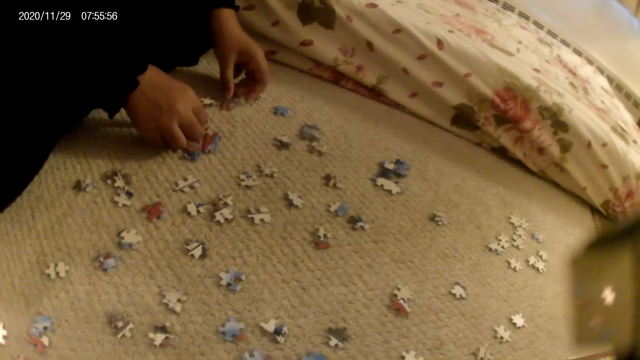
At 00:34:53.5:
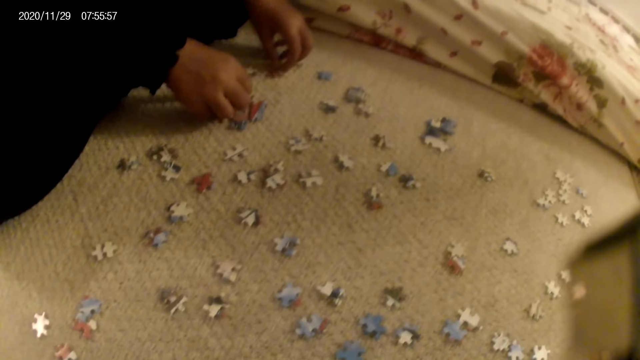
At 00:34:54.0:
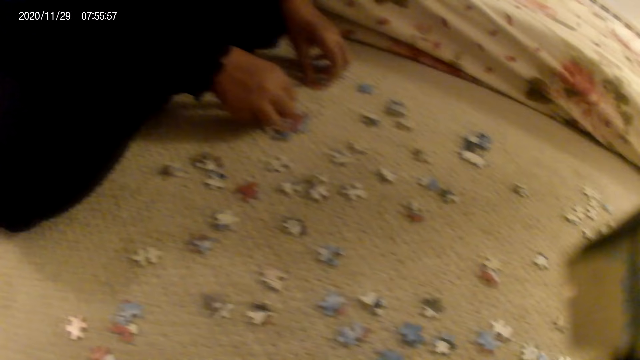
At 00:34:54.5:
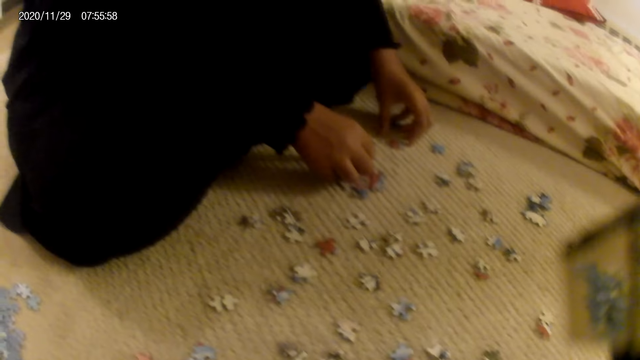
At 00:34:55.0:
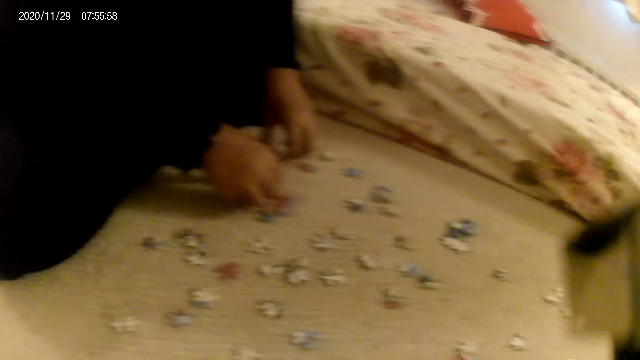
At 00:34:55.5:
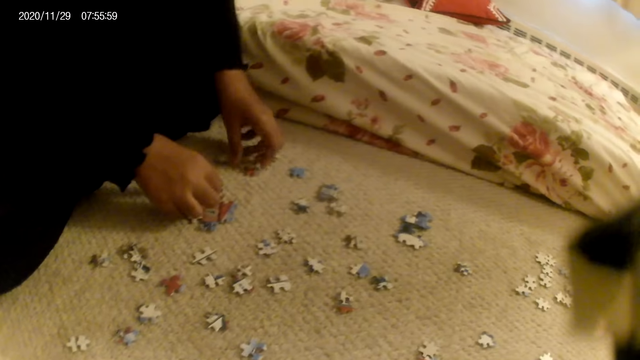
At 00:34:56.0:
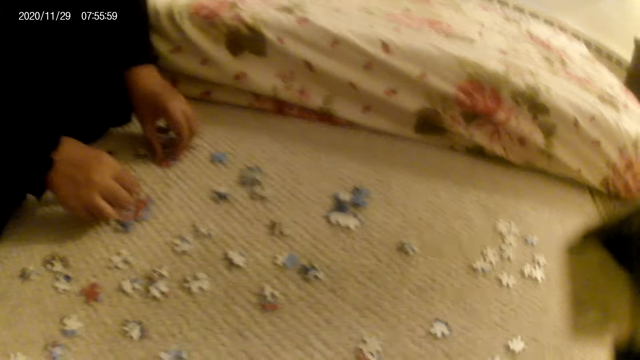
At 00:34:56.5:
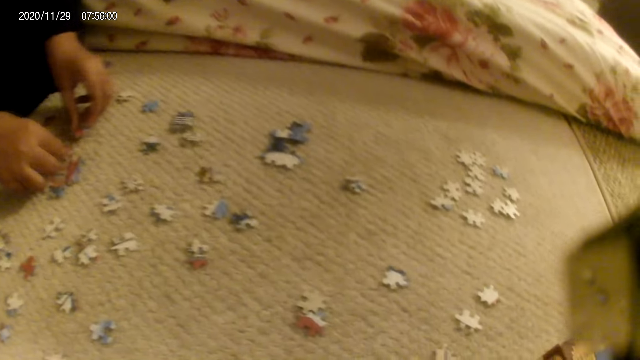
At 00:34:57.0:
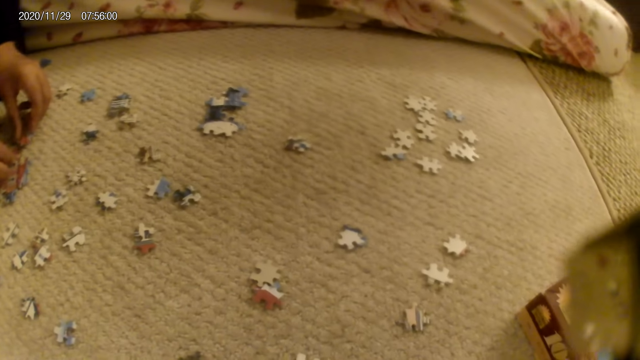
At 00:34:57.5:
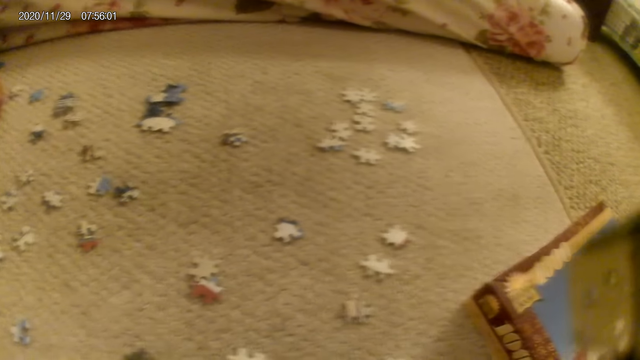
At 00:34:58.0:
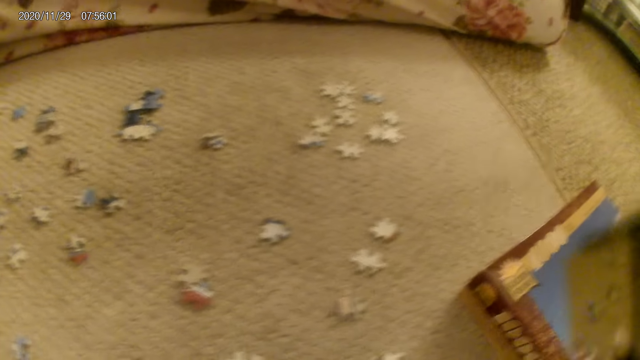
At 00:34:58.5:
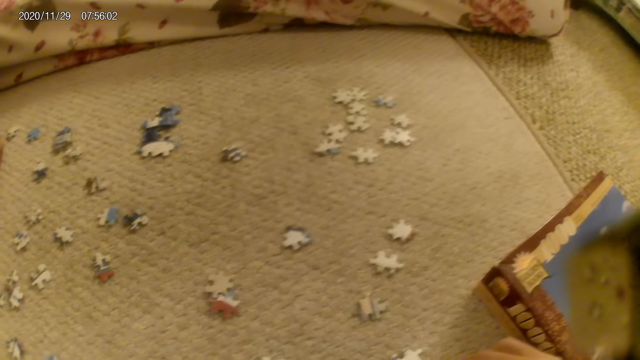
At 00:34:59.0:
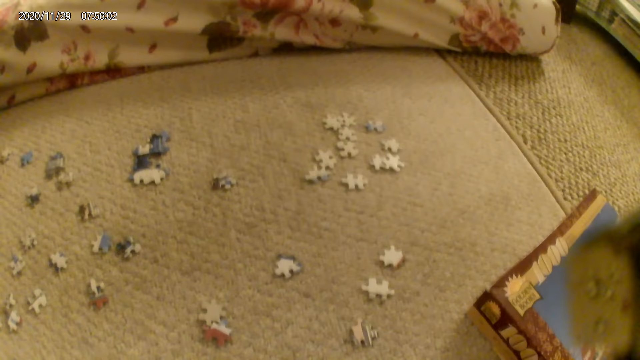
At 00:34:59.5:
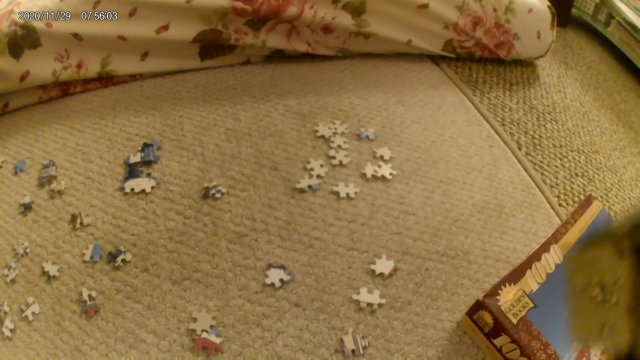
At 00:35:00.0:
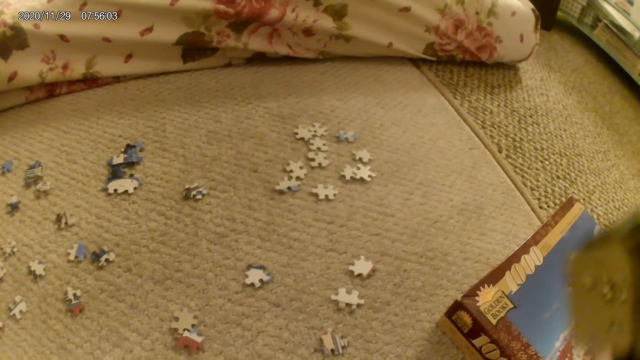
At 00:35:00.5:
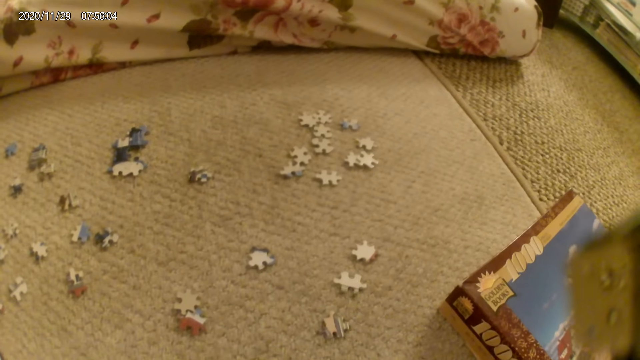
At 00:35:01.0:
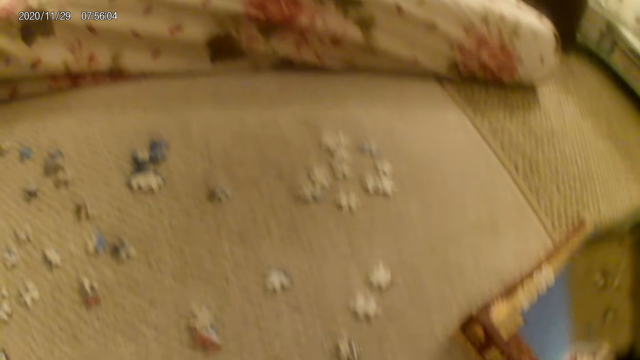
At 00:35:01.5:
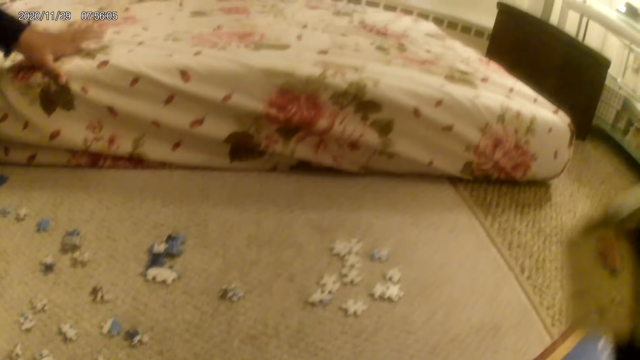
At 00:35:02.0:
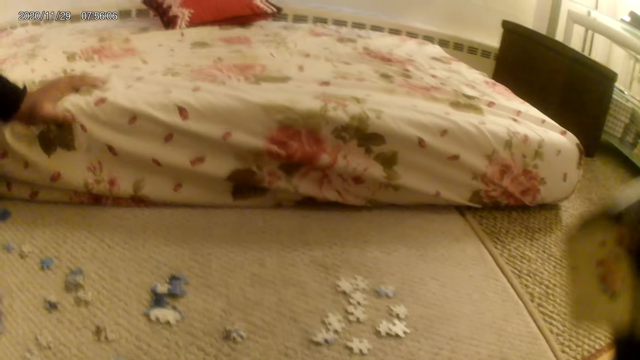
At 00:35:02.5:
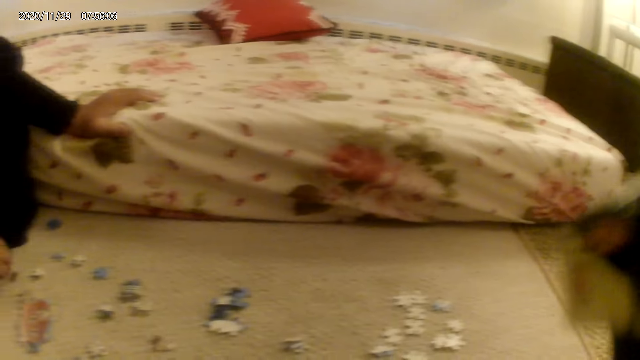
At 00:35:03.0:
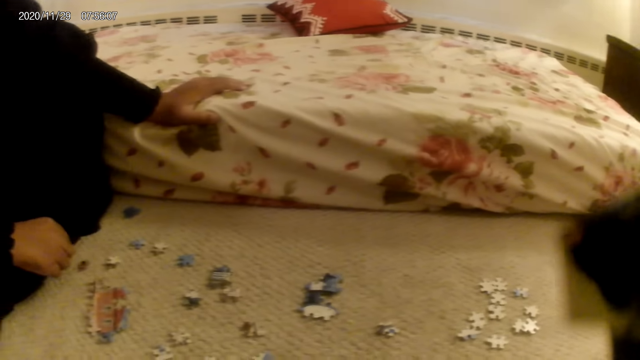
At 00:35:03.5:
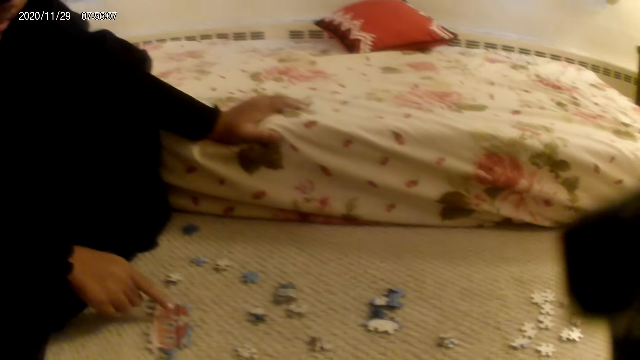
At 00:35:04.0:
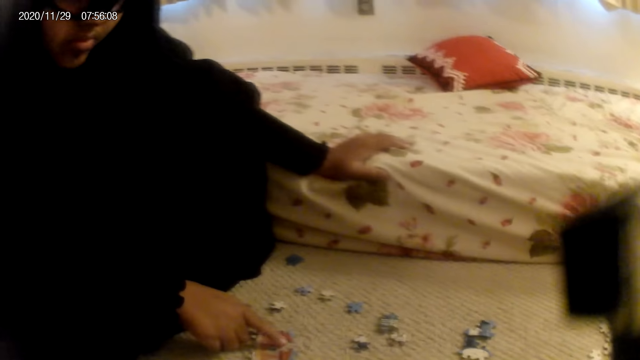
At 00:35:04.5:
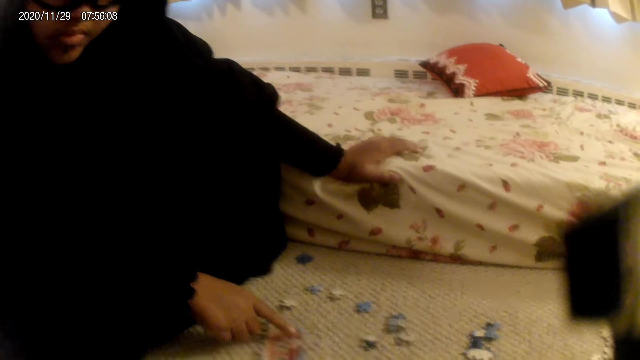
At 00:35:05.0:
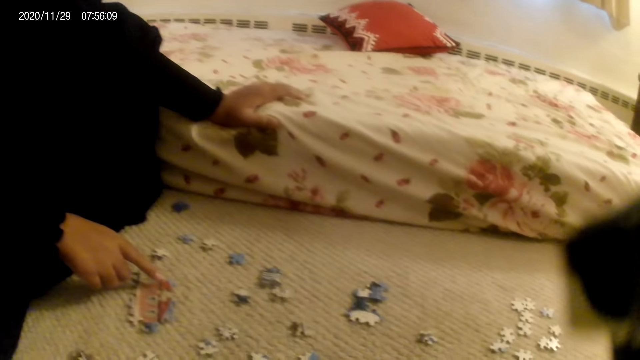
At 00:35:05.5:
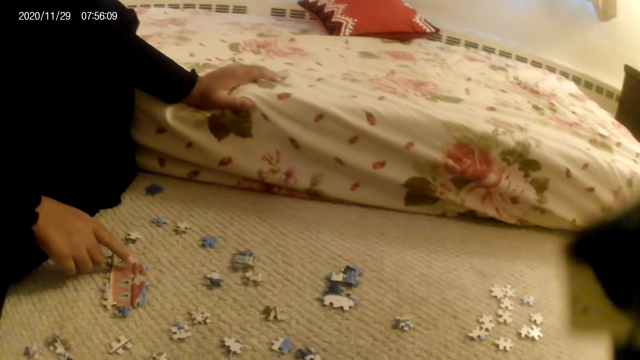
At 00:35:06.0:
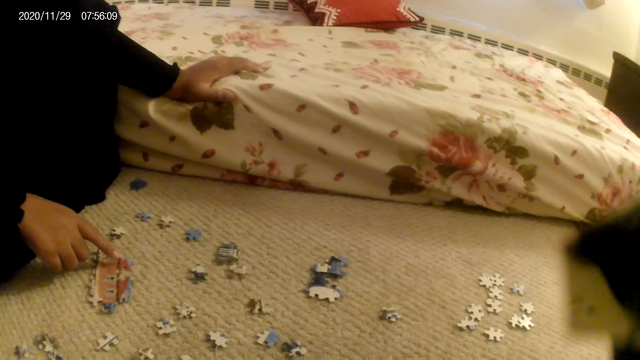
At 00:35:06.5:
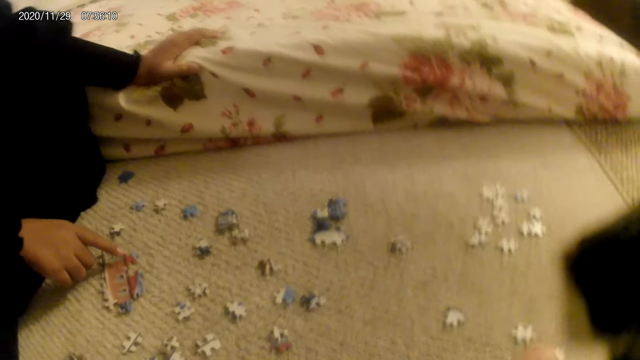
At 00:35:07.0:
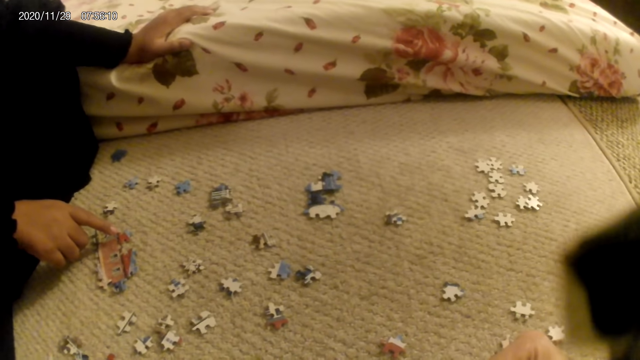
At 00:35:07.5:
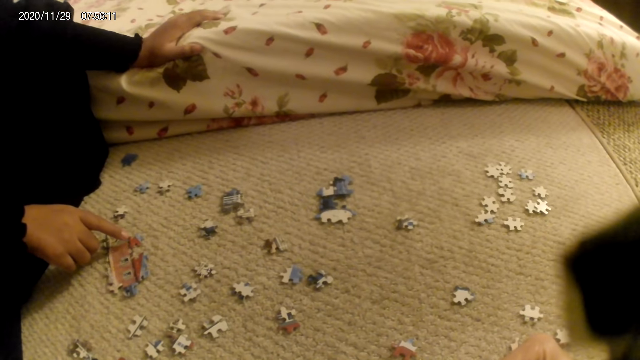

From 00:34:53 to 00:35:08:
The lady rotates a puzzle piece on the floor. She picks up a puzzle piece and fits the puzzle piece in the puzzle structure. The camera wearer moves the hand on the floor. They look around. The lady places her hand on the mattress and points at the puzzle structure.

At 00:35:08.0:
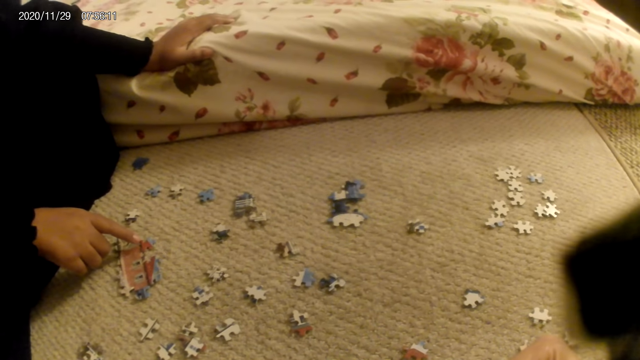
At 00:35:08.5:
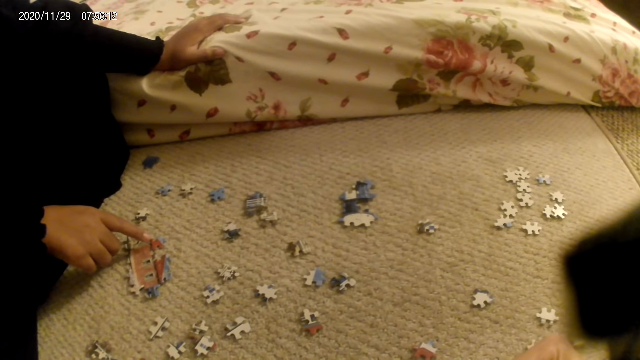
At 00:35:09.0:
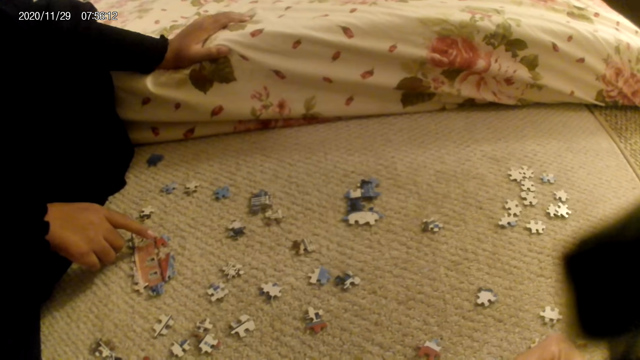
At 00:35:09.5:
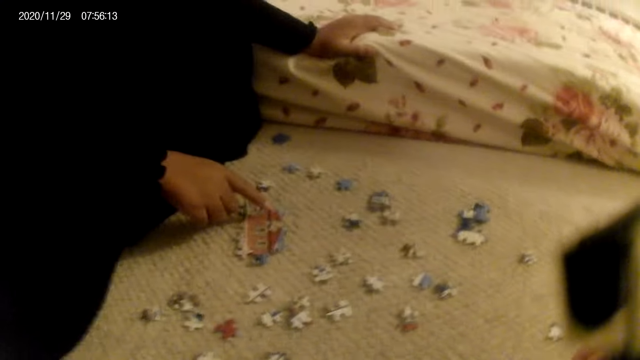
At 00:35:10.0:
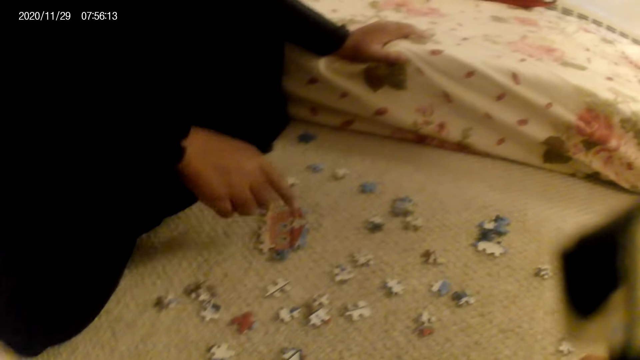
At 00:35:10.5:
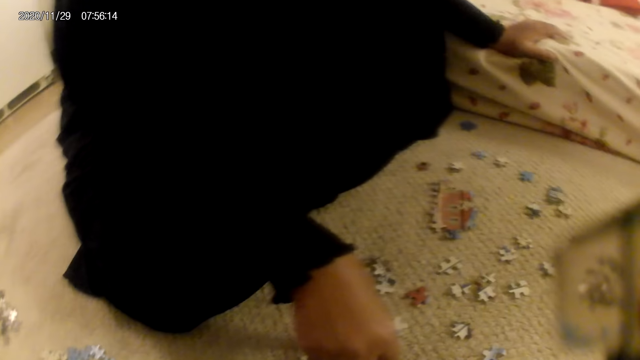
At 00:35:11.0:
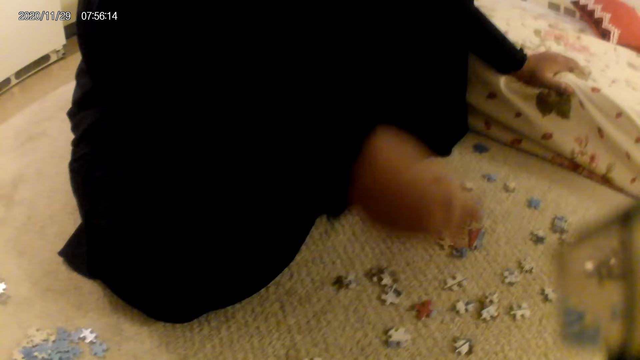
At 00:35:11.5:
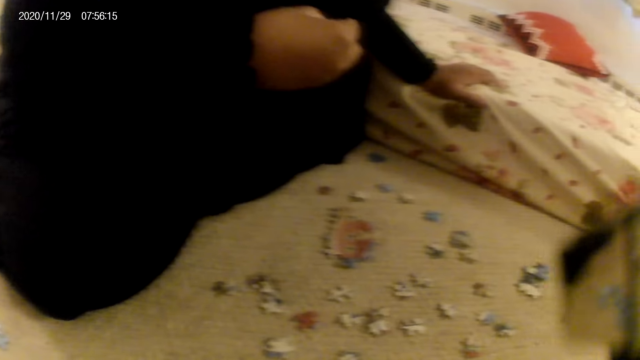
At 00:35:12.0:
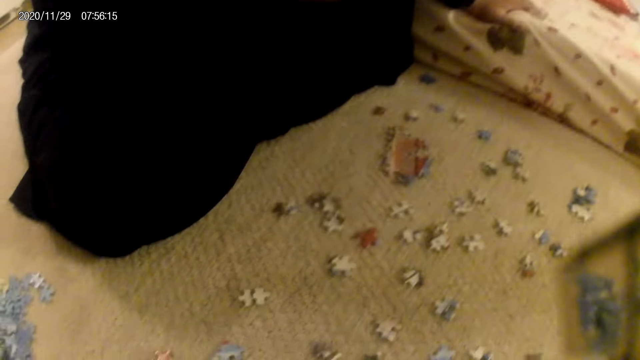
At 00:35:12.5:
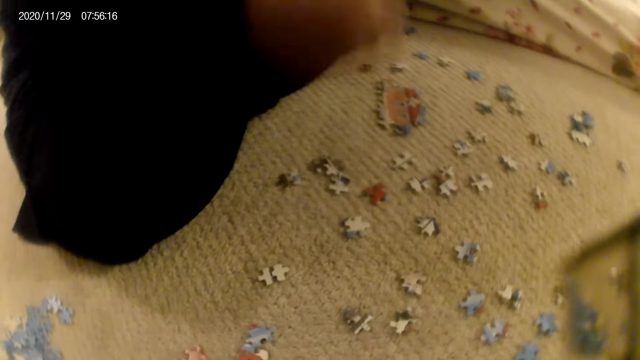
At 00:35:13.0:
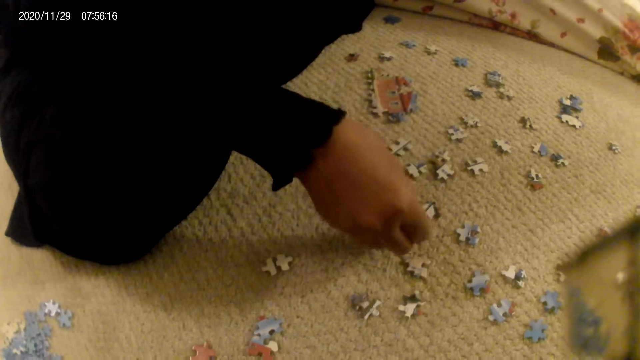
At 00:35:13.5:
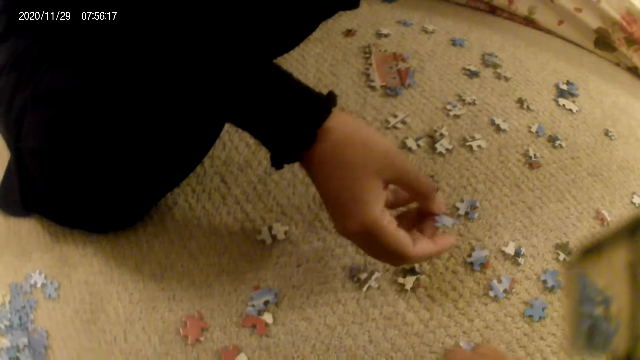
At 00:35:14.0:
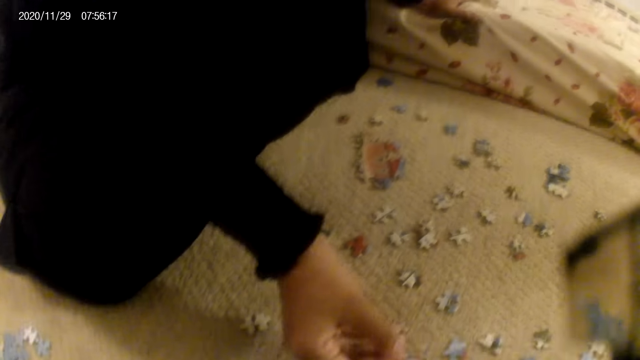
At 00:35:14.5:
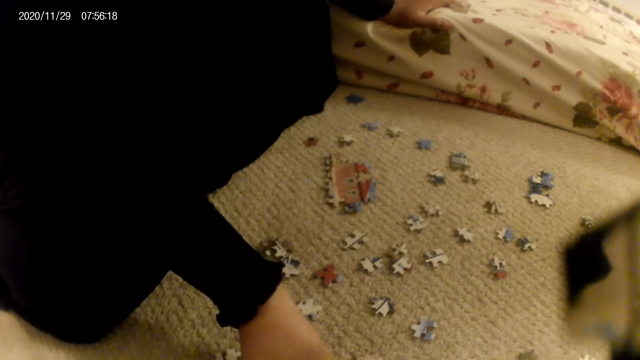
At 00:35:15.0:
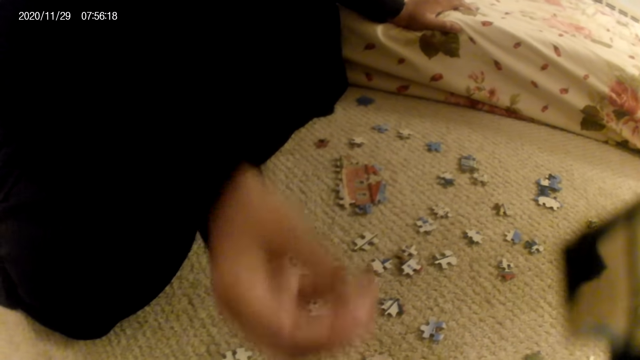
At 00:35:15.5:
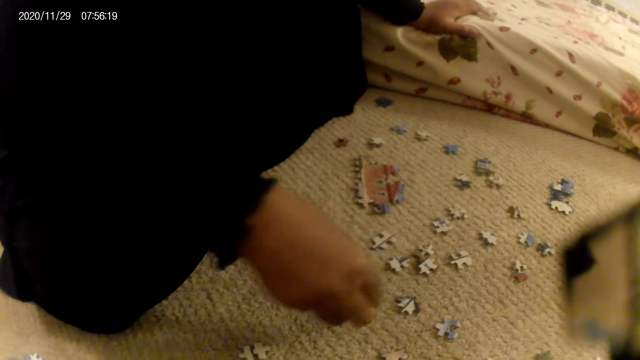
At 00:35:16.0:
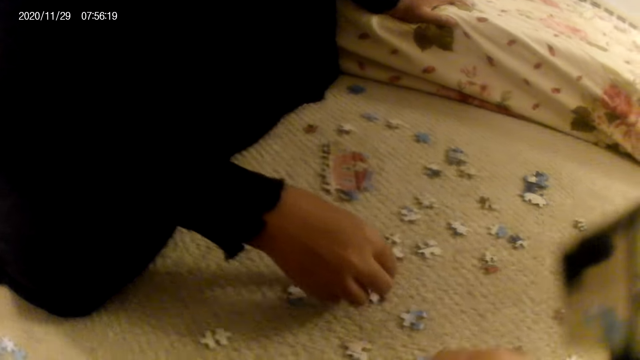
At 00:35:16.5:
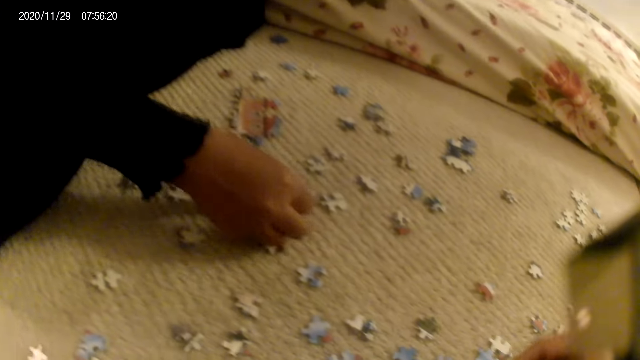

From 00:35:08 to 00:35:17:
The lady picks up a puzzle piece and stares at the puzzle piece. She gives the puzzle piece to the camera wearer. The camera wearer picks up the puzzle piece. The lady picks up a puzzle piece.
